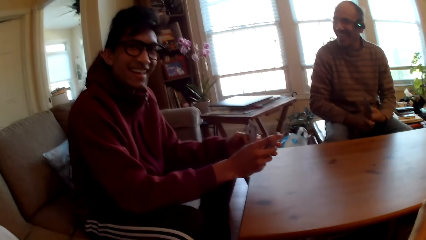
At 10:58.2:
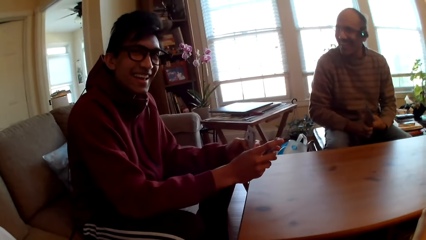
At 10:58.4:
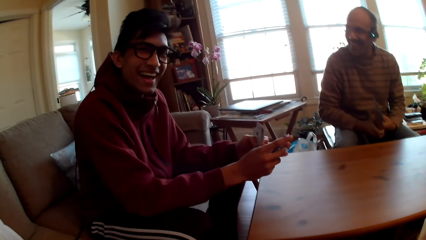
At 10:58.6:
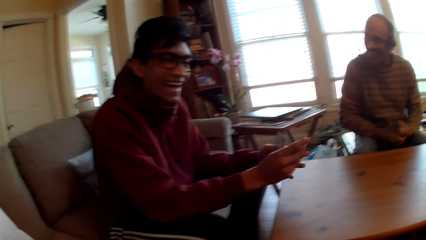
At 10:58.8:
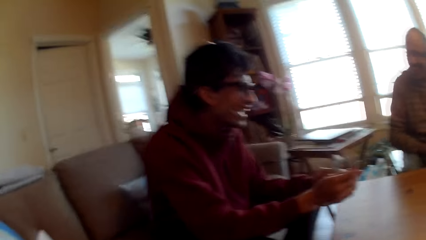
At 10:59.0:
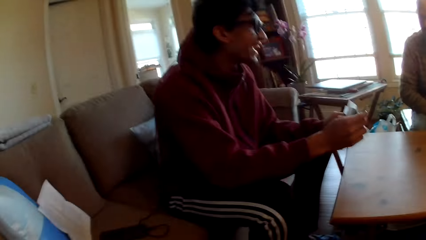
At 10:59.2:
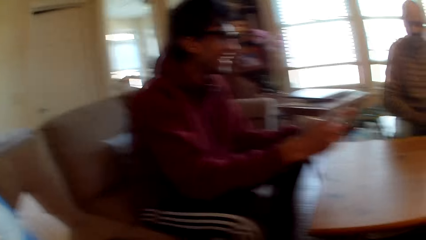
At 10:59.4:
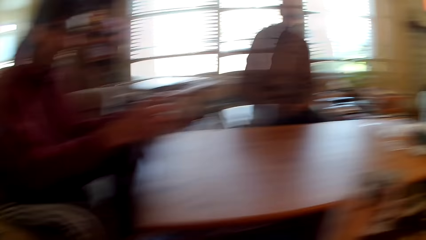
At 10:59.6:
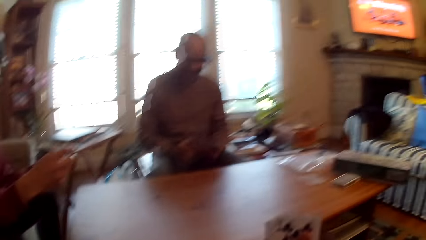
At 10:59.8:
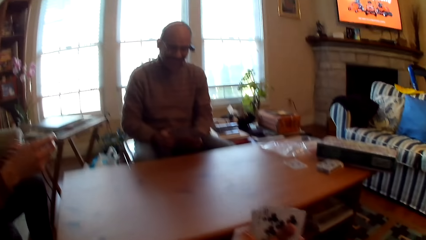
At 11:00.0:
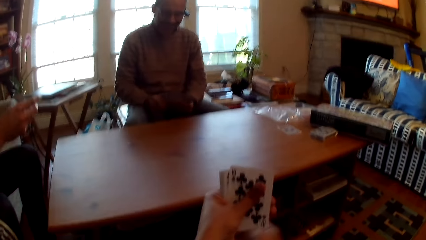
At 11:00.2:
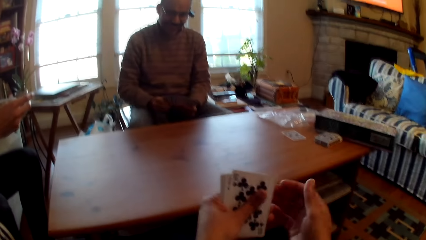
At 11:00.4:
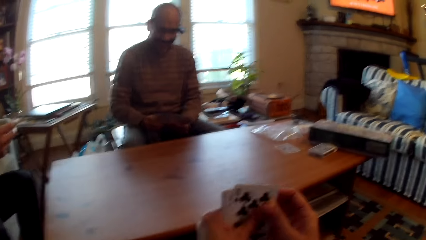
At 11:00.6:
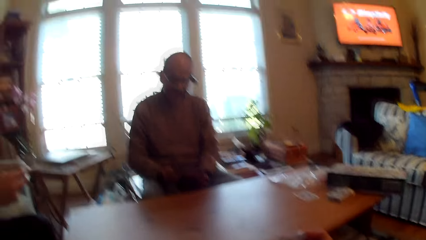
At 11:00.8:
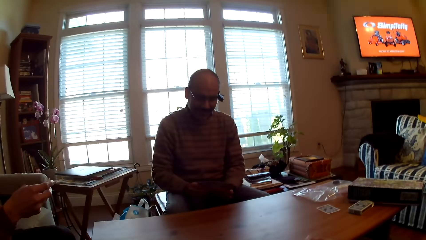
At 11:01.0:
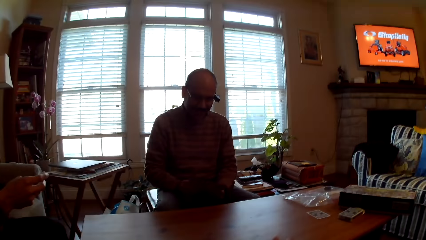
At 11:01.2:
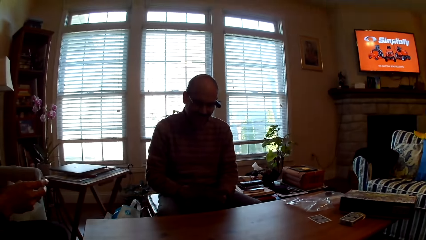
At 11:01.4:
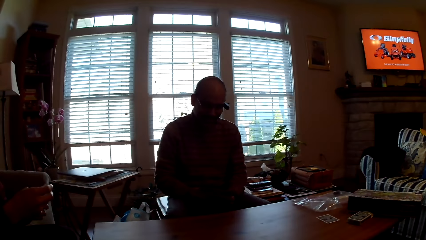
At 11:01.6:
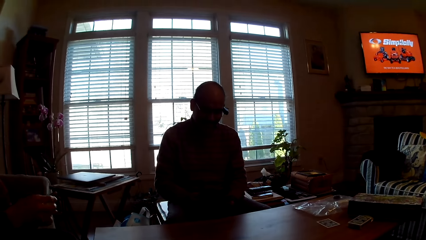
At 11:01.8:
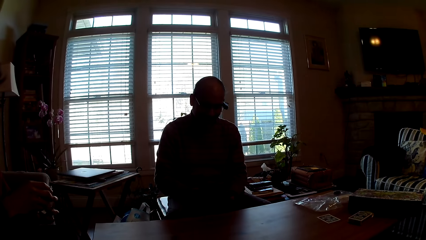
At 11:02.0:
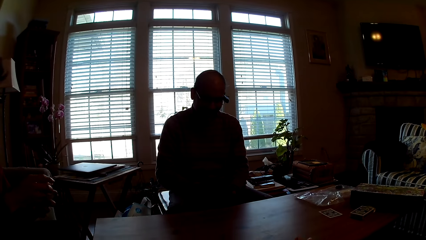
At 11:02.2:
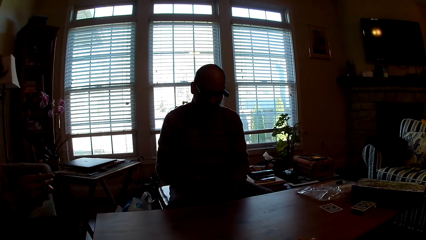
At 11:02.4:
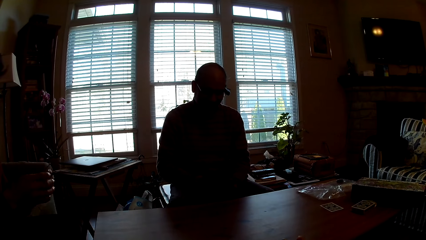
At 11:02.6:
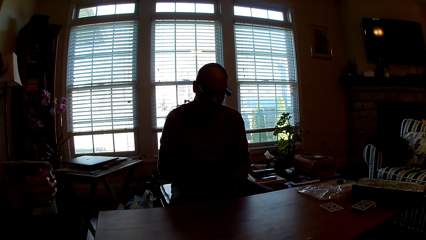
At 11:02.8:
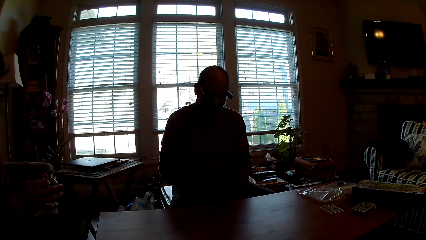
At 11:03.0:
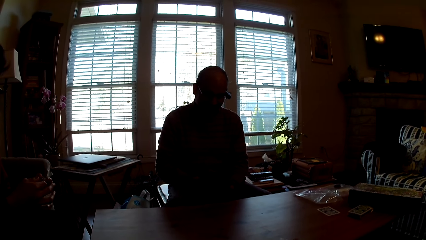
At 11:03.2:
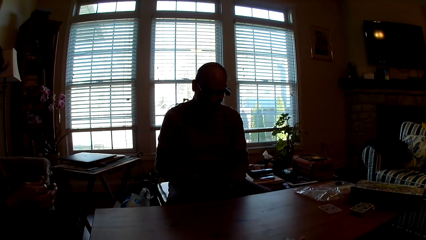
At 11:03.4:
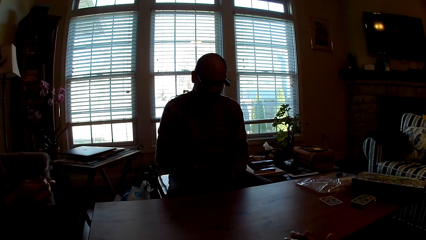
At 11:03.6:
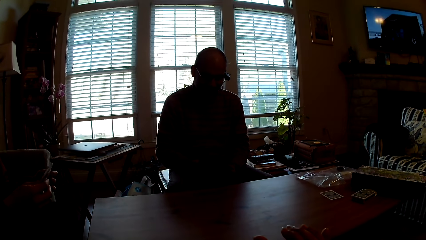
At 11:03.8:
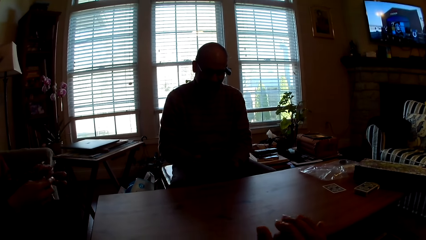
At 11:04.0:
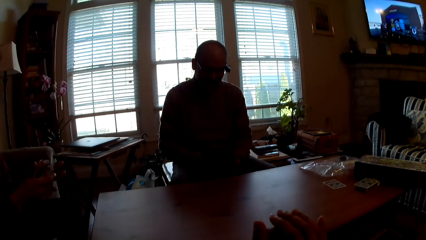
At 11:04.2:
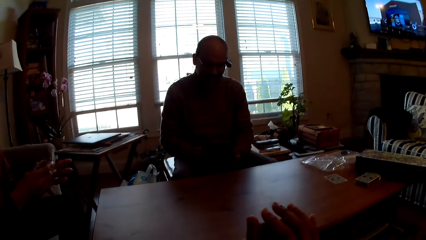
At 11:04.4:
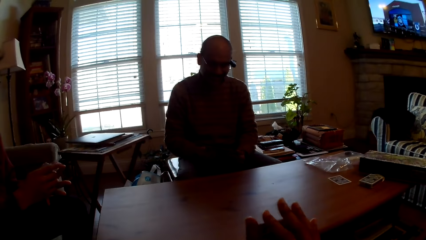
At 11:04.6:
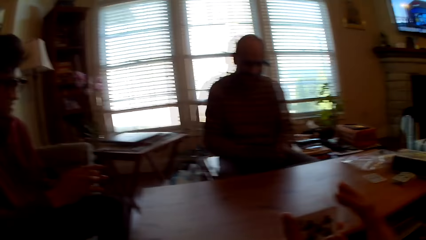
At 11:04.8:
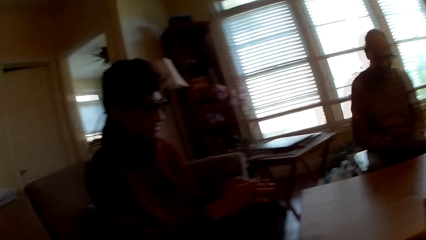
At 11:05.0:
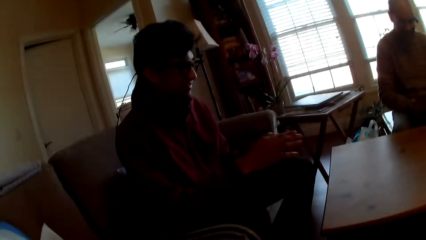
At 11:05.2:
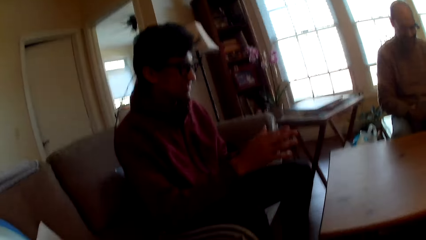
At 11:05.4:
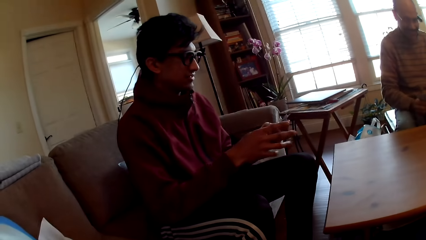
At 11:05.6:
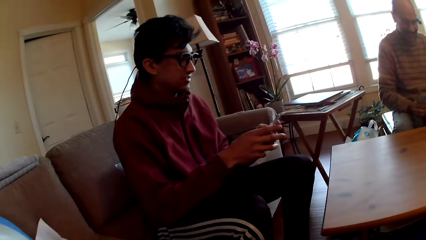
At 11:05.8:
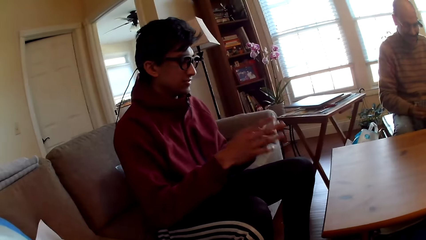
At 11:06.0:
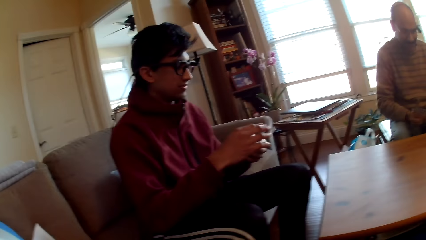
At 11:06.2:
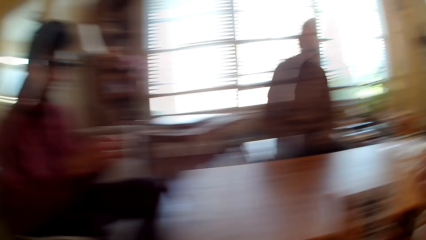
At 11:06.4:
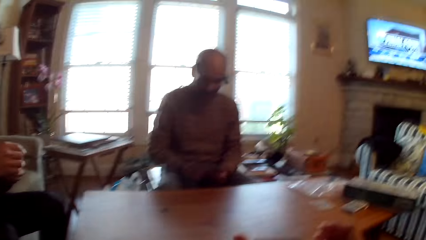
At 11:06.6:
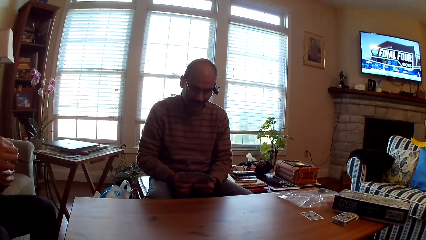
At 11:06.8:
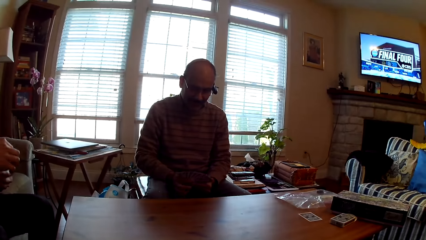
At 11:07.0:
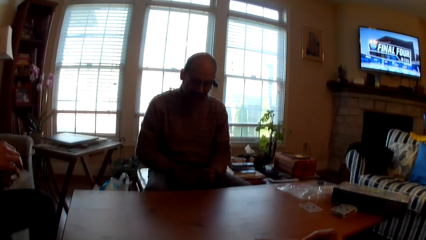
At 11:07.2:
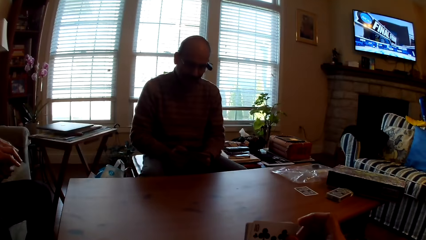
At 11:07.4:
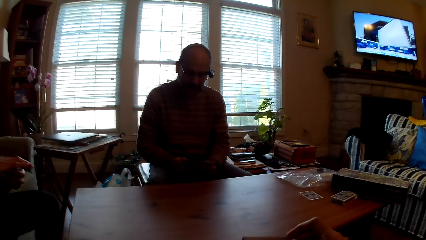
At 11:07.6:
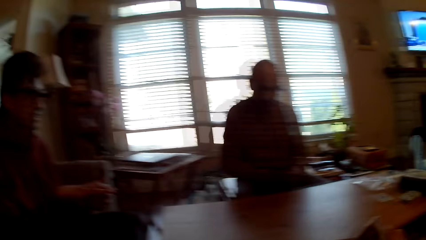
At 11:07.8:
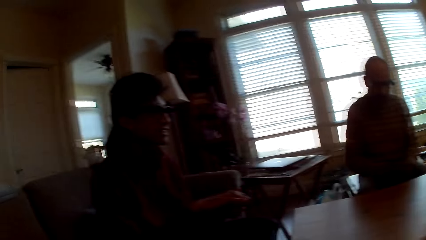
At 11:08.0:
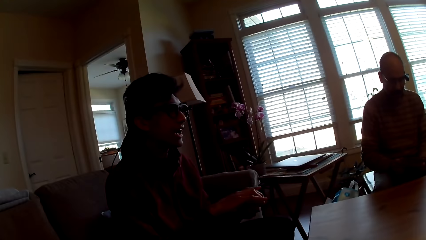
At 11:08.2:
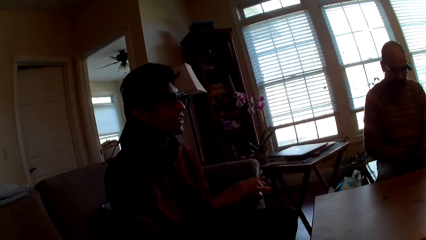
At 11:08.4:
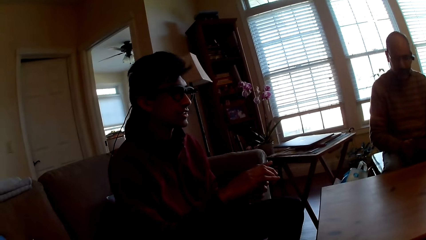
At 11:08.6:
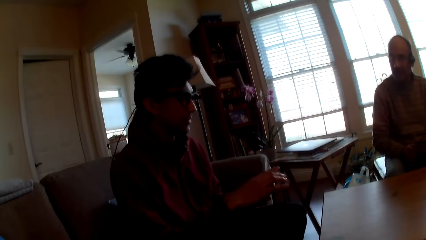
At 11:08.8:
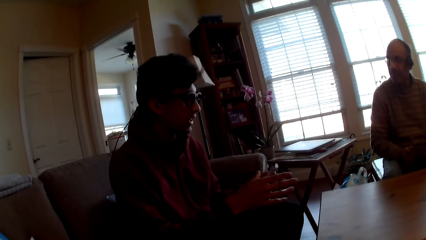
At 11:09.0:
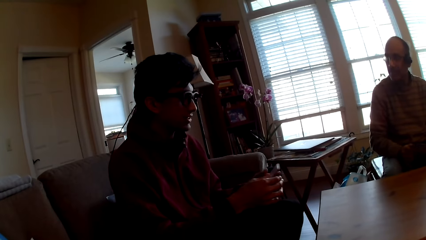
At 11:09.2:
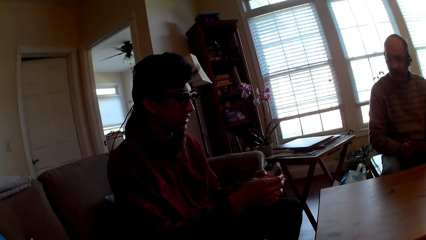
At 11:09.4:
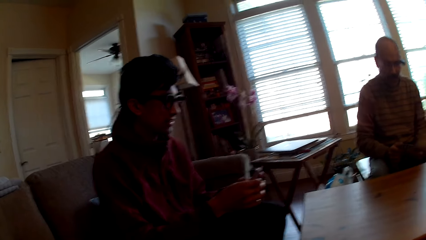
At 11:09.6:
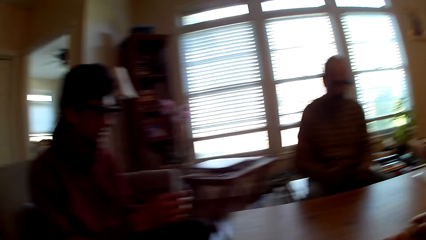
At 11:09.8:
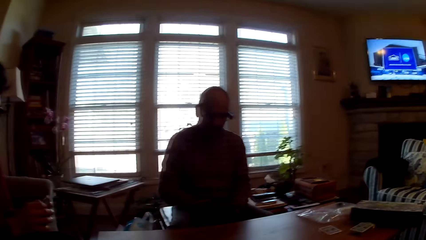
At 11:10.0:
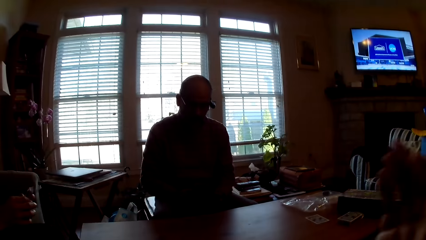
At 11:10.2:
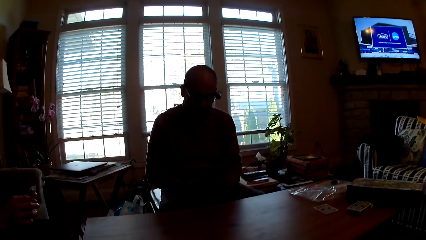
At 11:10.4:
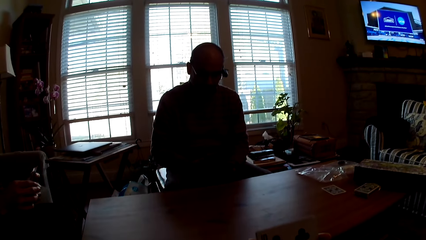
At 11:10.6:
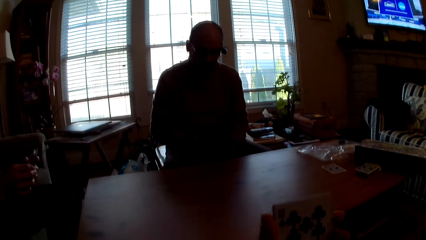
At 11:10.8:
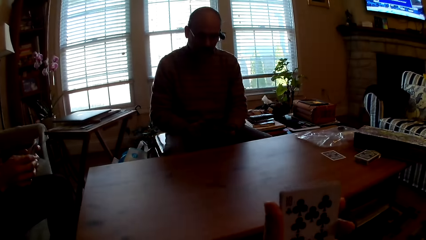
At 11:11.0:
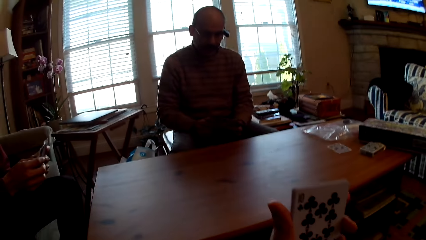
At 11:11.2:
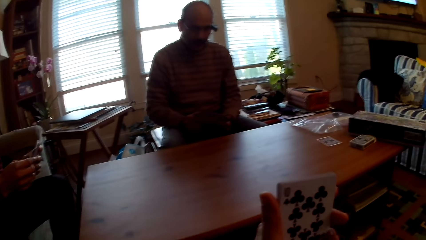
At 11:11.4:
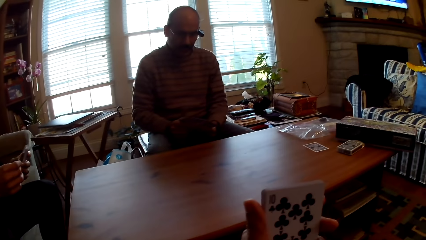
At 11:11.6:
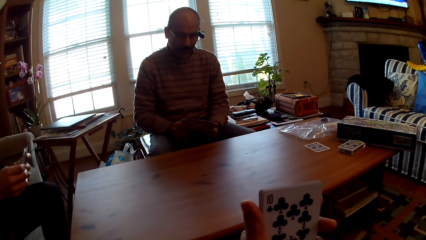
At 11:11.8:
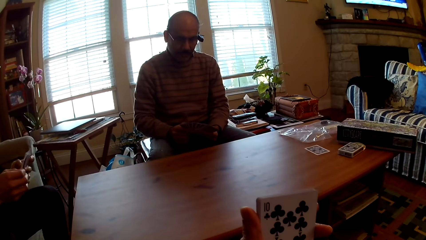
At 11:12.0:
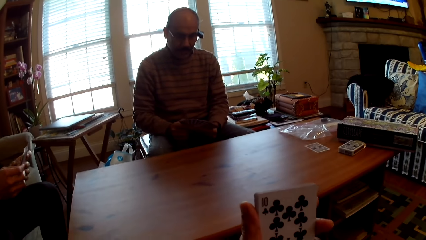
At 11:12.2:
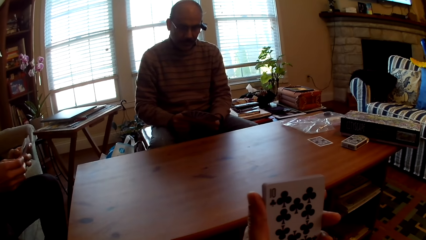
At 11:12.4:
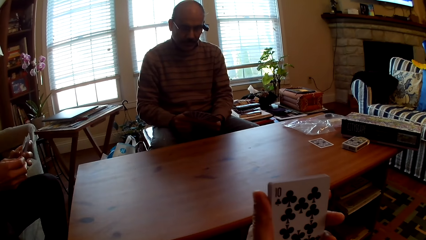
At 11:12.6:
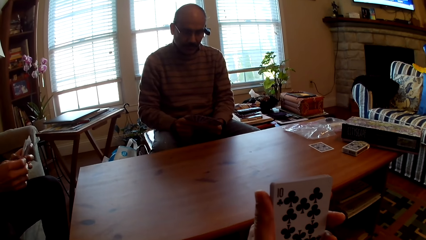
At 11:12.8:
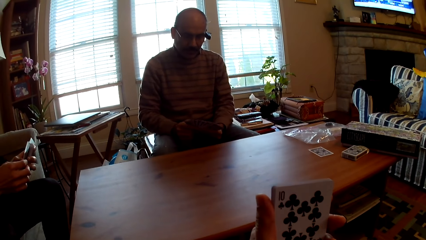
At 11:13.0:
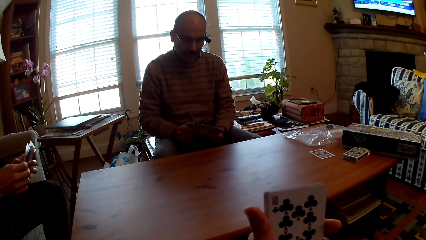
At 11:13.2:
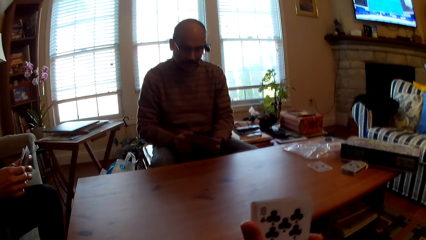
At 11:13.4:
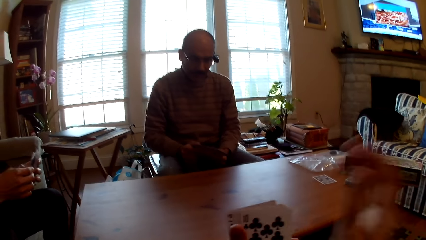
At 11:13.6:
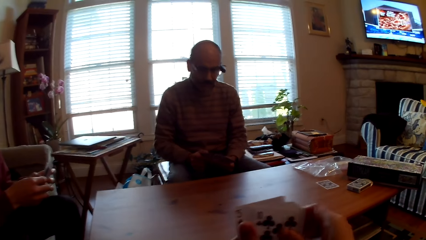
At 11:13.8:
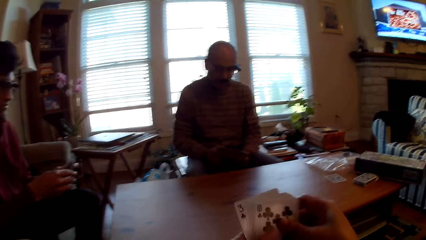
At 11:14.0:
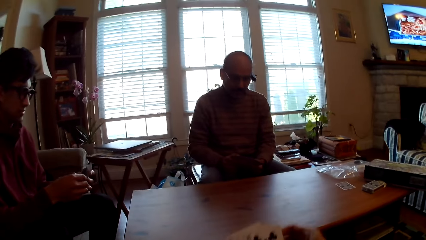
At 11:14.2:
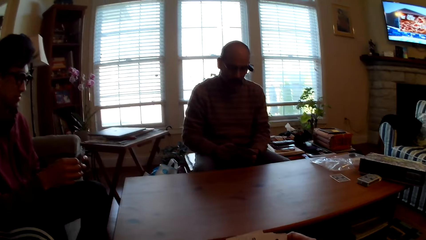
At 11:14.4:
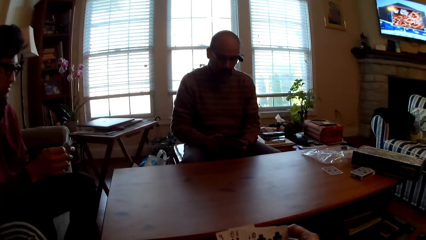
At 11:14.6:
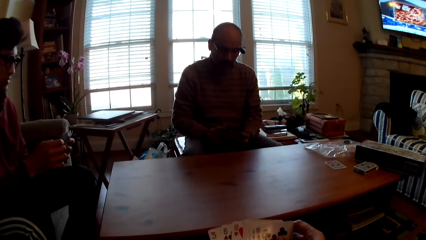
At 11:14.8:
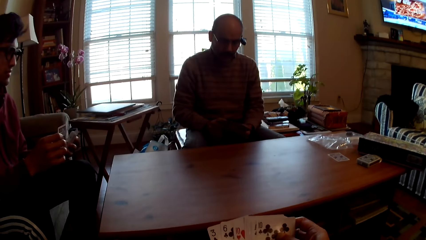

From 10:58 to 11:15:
A person selects a card. The camera wearer selects a card. Another person selects a card. The camera wearer lifts the hand.
